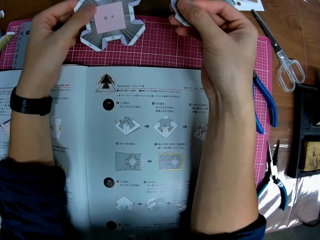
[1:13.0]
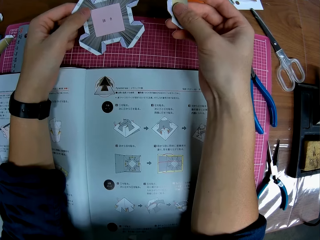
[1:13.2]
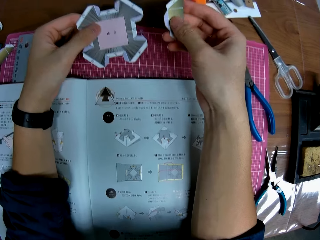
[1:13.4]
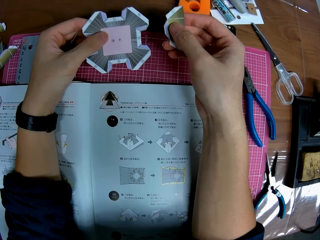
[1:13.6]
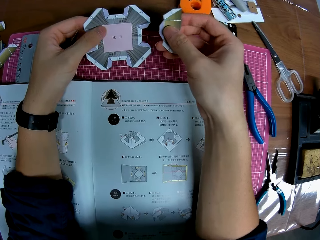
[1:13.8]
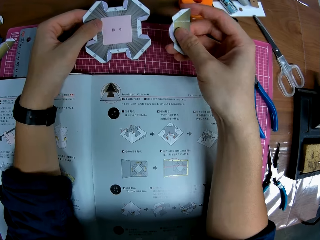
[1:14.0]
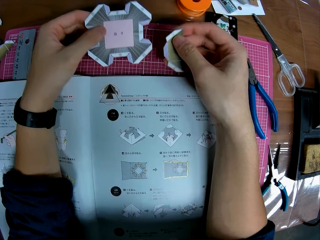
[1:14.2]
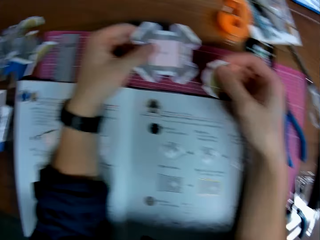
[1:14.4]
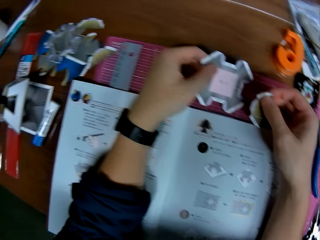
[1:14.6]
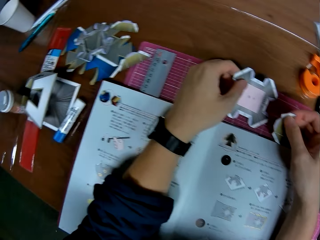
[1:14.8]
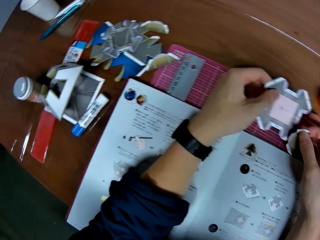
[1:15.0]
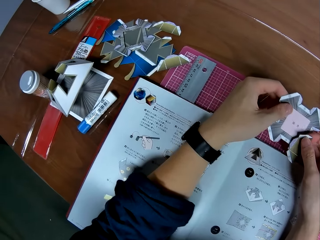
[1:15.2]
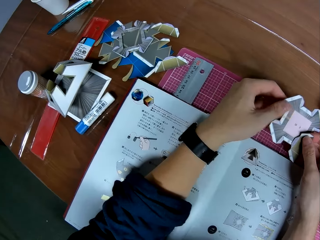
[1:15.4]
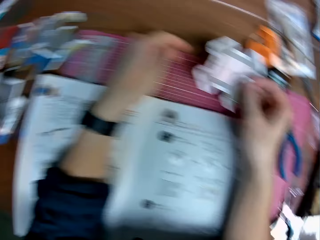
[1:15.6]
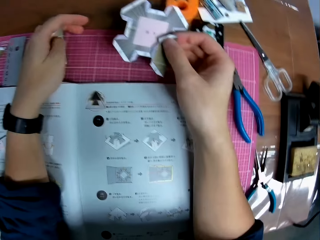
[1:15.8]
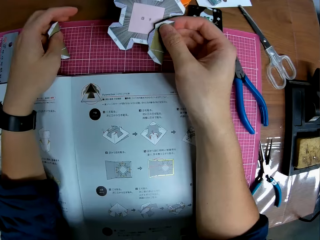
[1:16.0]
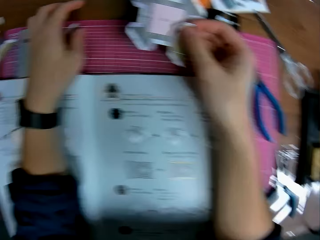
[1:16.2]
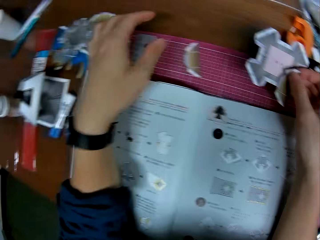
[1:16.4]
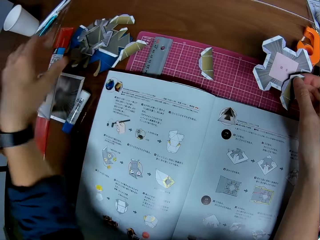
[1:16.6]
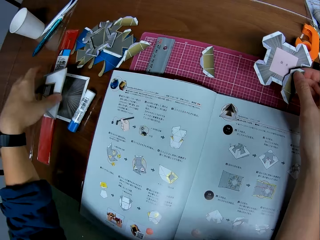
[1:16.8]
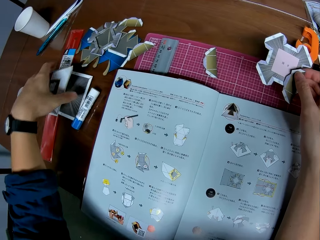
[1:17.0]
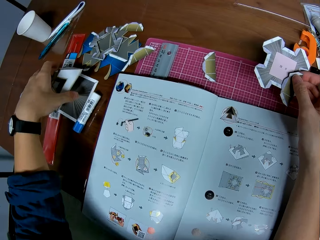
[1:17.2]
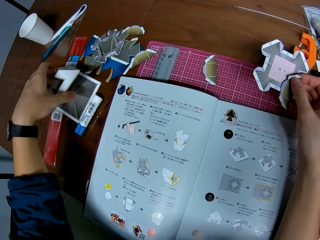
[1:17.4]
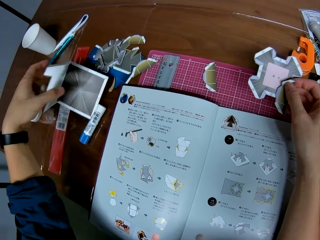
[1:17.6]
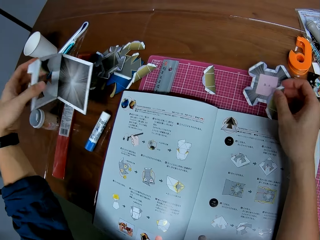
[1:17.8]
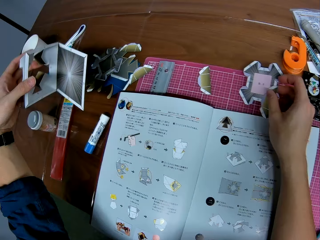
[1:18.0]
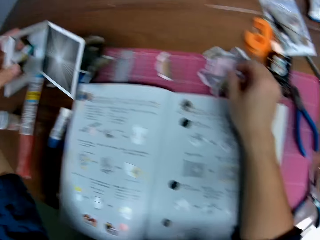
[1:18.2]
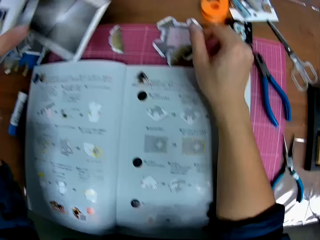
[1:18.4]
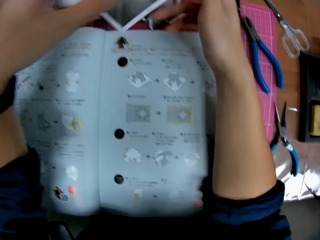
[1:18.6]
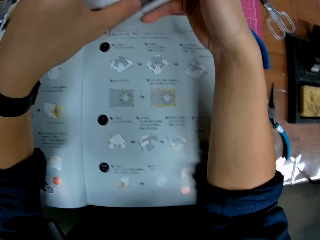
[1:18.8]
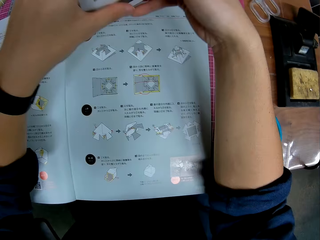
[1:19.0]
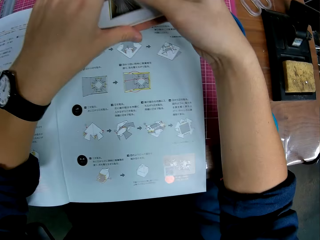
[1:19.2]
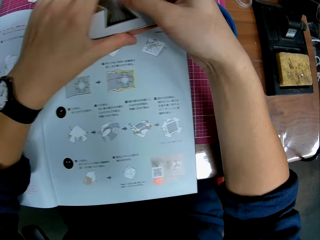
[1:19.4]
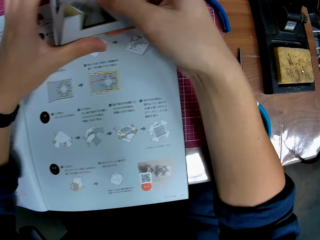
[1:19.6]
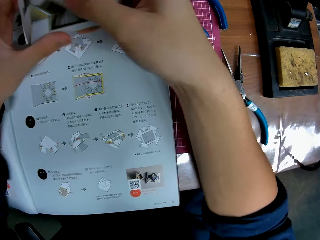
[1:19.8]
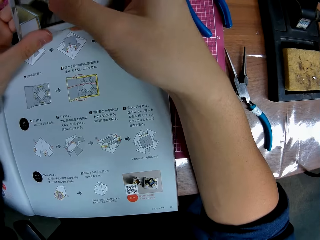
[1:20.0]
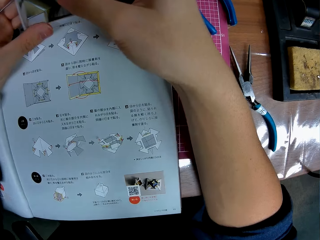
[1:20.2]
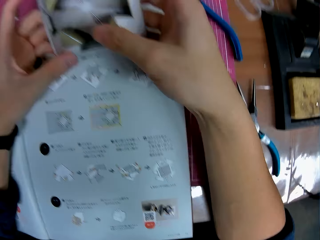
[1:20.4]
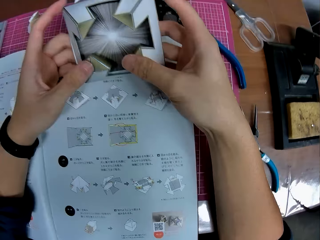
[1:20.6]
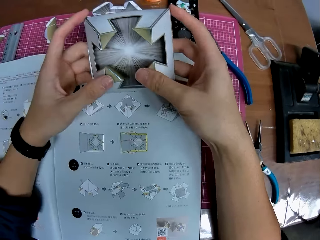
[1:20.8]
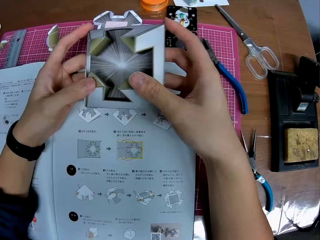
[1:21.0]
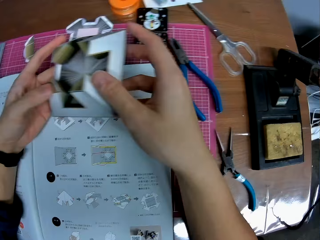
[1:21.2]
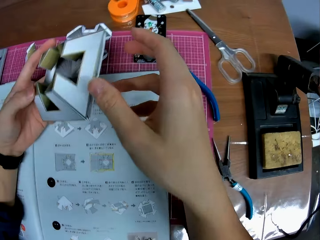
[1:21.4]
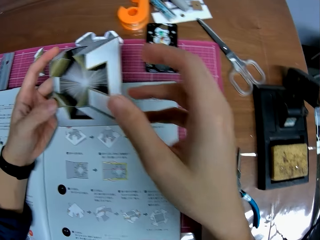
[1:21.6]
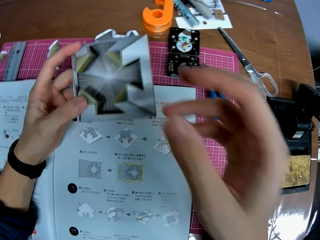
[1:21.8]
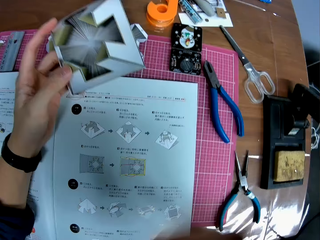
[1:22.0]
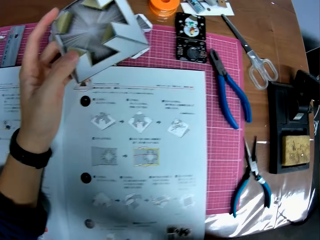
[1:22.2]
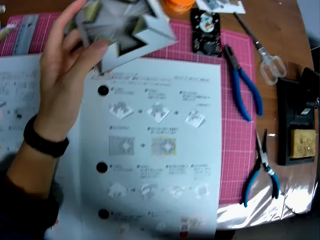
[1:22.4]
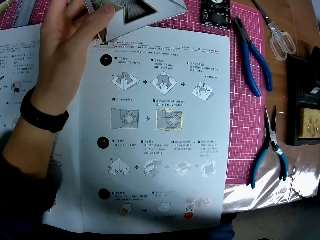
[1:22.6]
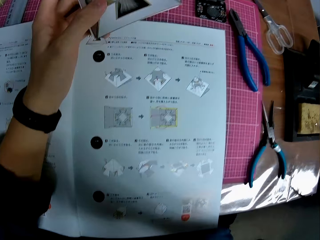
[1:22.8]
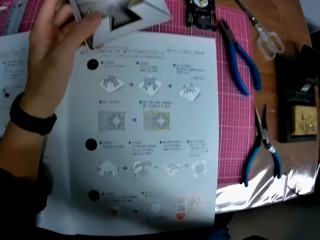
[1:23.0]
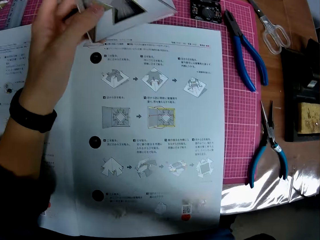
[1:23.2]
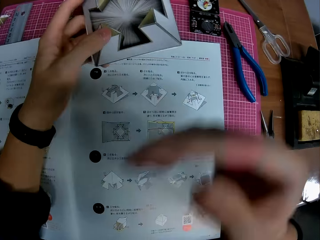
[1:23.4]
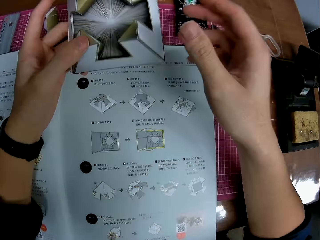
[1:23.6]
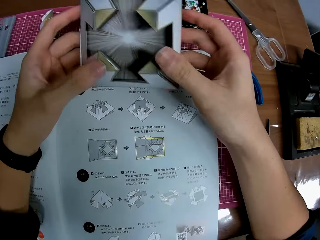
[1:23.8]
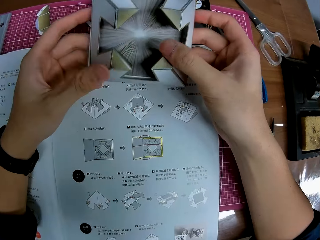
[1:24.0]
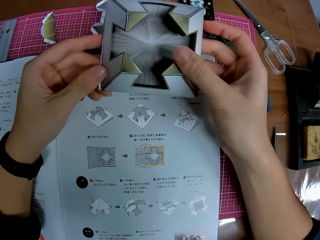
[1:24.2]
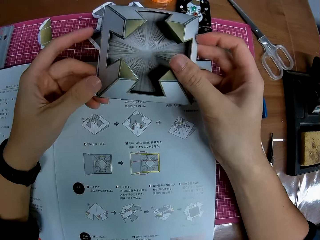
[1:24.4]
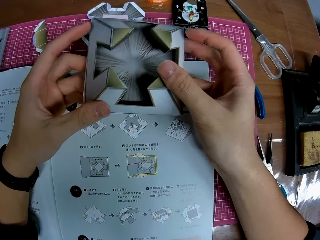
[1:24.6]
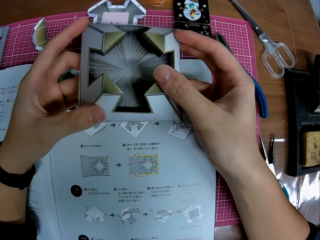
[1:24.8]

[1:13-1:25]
The camera wearer looks at paper crafts on a hand. He looks towards the craft pieces on the table briefly. He drops a craft piece on the pink sheet on the table. He picks up a paper model from the table. He places the craft pieces in his right hand on the pink sheet. He holds the paper model with both hands. He adjusts a paper craft on his hands. He raises his right hand briefly. He holds his chin with a hand.

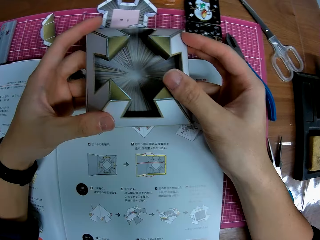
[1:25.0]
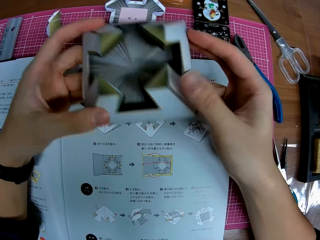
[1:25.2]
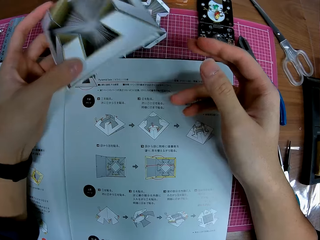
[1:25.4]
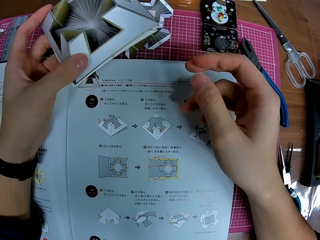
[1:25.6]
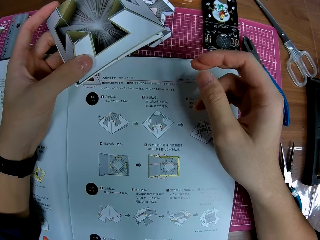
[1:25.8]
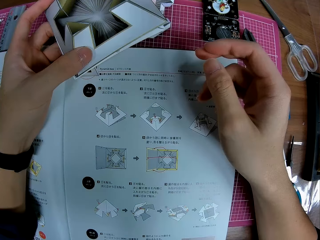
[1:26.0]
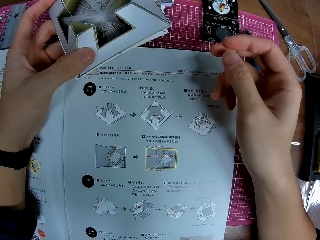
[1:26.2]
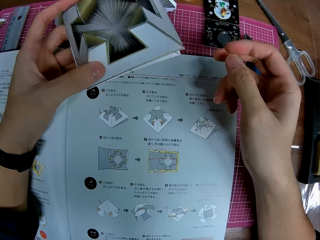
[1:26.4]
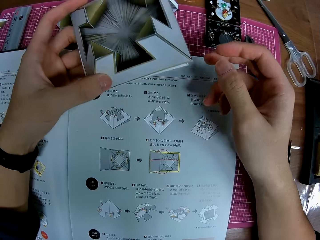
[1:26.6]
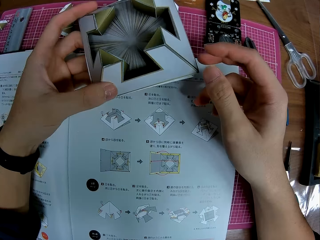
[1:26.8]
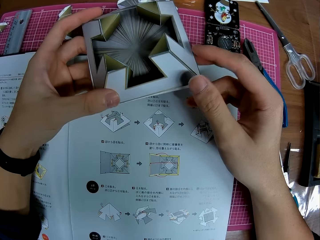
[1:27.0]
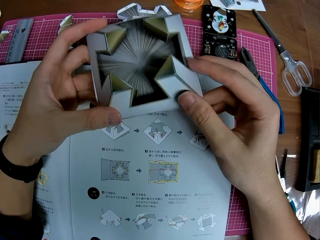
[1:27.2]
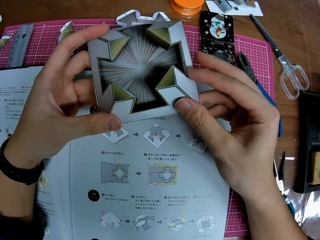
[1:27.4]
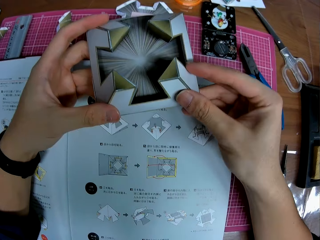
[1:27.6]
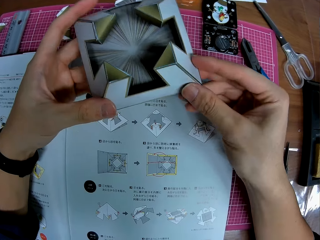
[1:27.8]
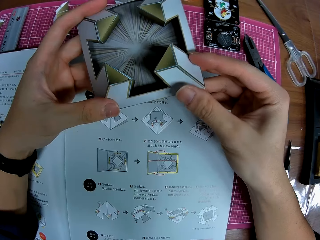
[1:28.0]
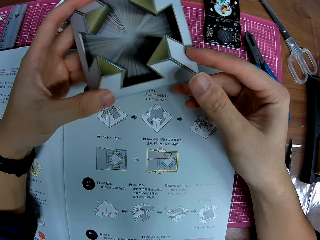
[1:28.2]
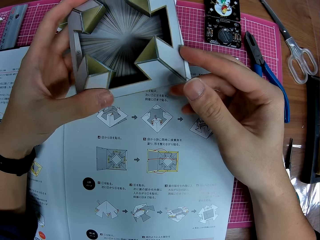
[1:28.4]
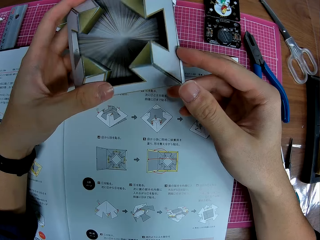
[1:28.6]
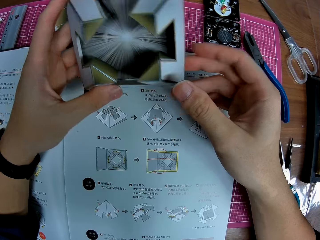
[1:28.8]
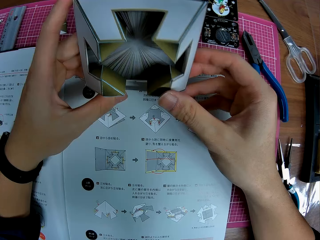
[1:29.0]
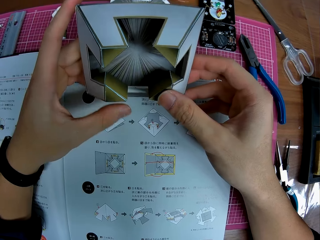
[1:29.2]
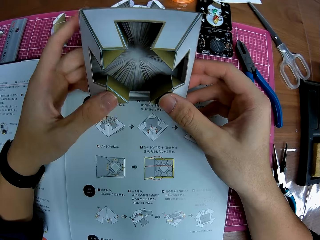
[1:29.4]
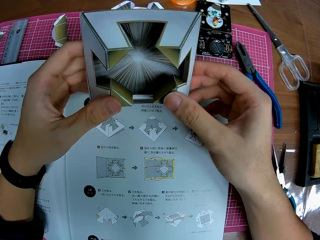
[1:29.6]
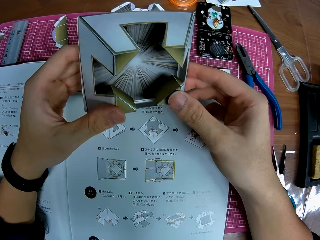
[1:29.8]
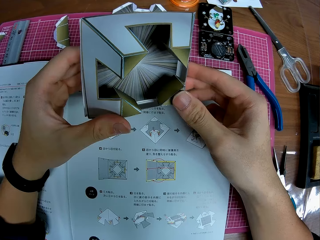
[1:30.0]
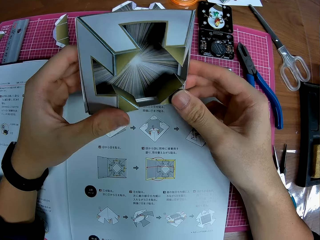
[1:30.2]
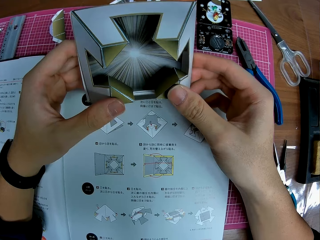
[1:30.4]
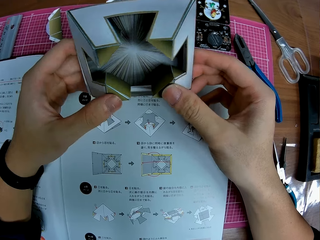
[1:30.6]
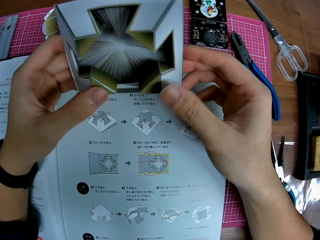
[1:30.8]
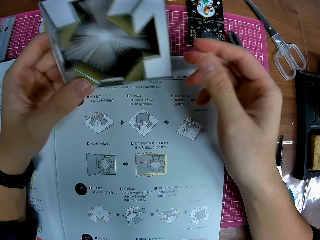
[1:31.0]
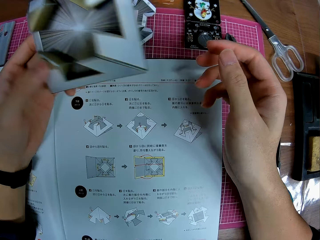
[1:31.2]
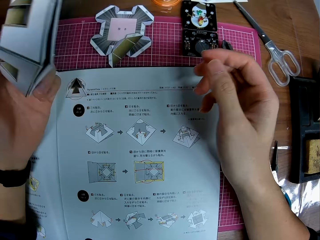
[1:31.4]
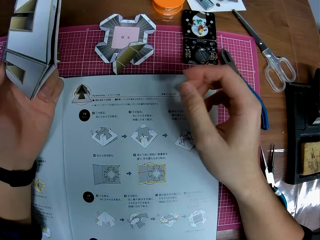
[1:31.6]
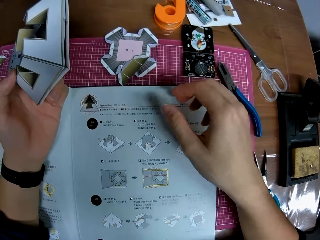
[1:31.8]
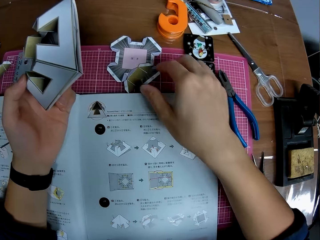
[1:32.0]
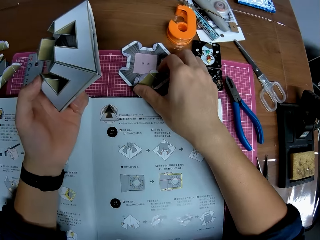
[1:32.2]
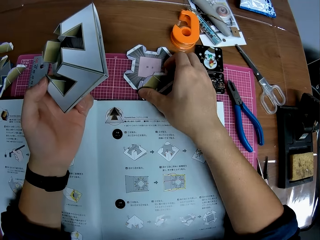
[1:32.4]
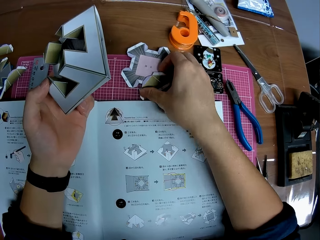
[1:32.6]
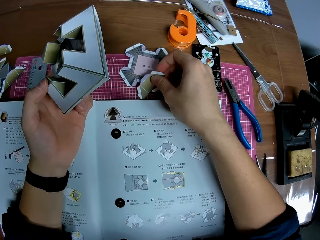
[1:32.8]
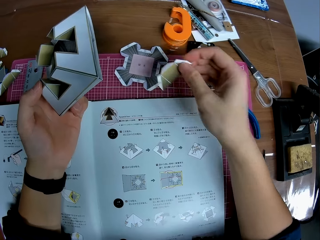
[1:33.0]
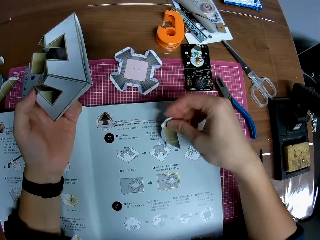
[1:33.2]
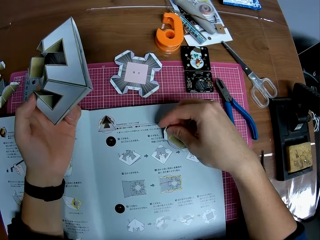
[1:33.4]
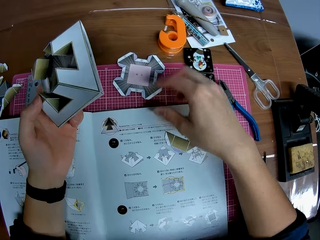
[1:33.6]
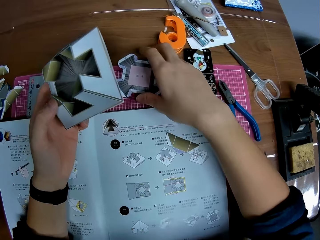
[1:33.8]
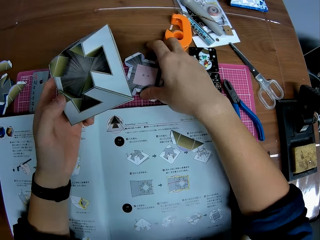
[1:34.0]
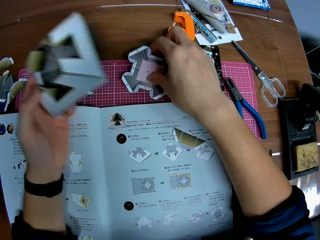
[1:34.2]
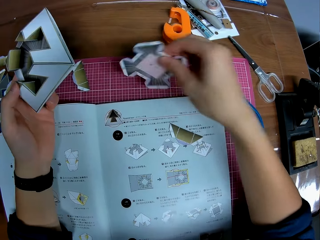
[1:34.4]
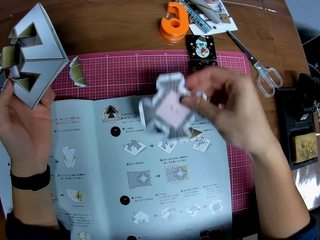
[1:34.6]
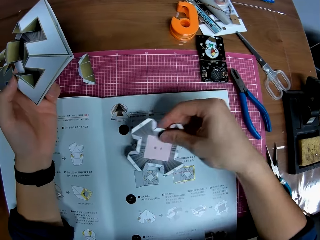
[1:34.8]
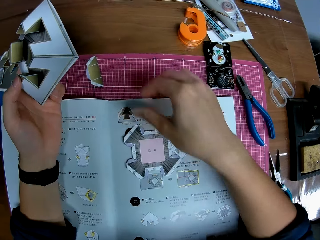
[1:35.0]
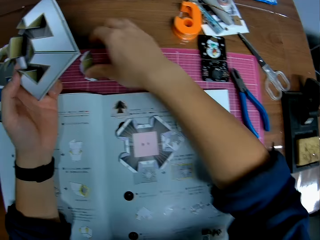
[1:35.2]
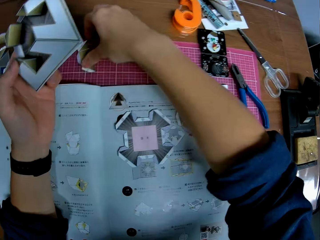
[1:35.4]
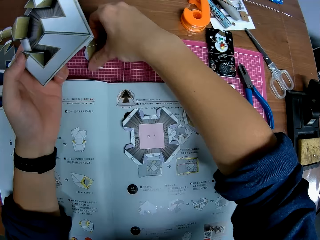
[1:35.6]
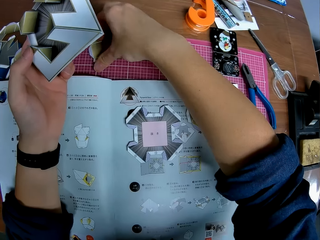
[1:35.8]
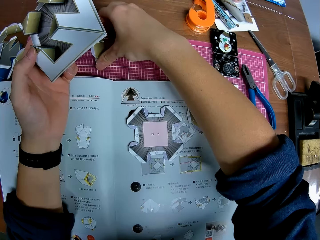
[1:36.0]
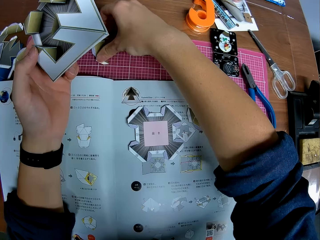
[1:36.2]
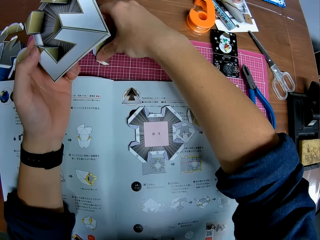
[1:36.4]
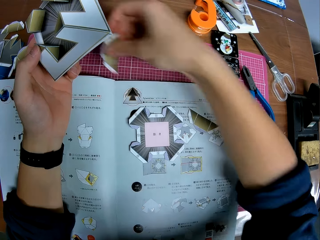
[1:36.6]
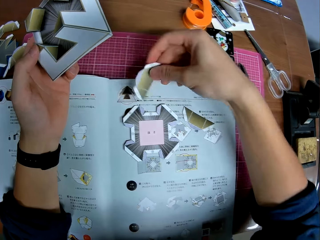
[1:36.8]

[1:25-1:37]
The camera wearer looks at a paper craft on a hand. He holds the paper model with his left hand. He adjusts the paper craft on a hand. He examines the paper model with both hands. He holds the paper model with his left hand. He moves another craft piece from the pink sheet to the instruction book repeatedly.
